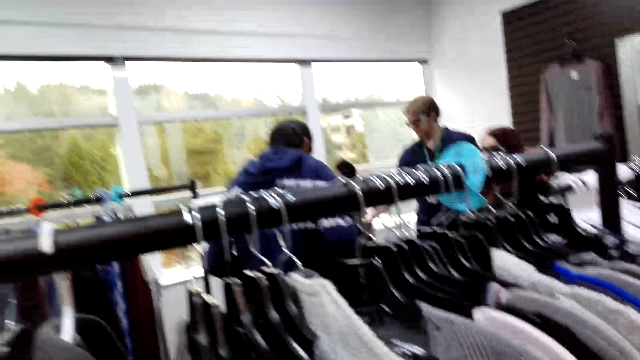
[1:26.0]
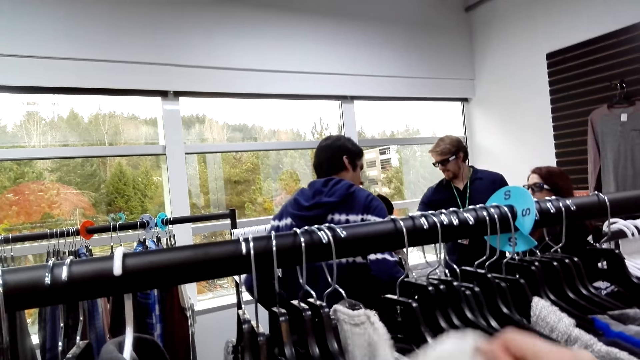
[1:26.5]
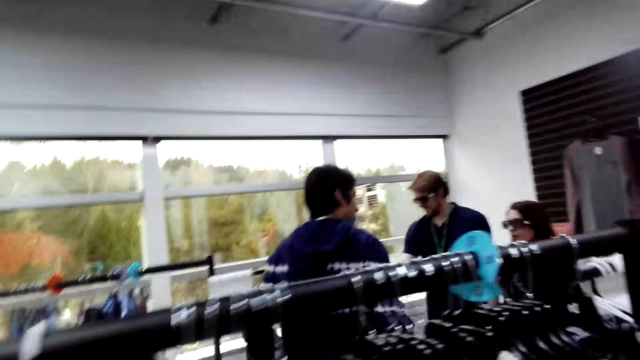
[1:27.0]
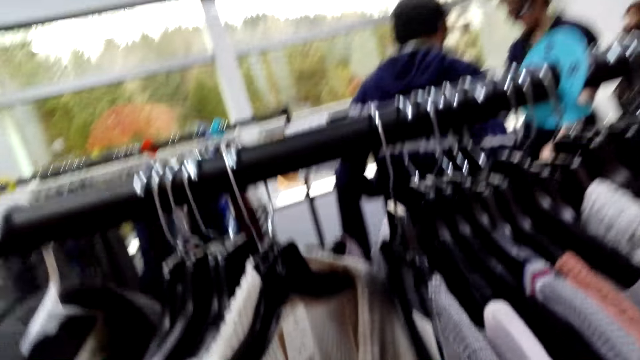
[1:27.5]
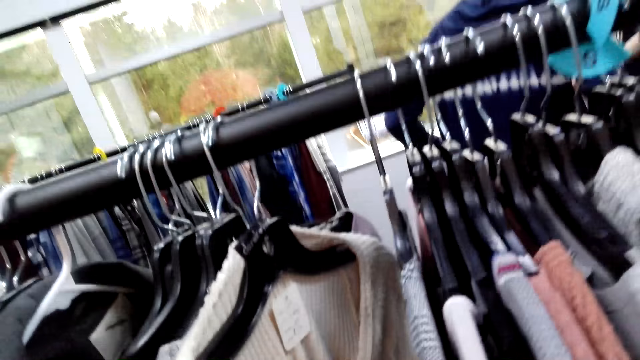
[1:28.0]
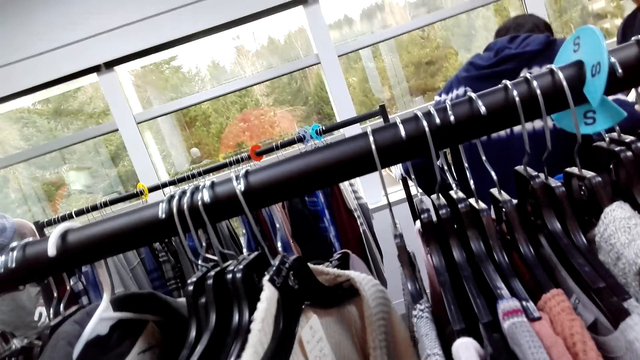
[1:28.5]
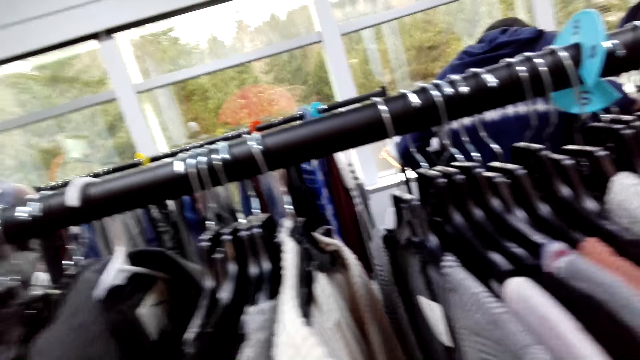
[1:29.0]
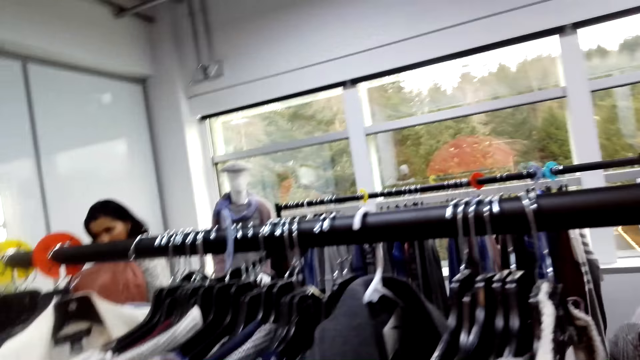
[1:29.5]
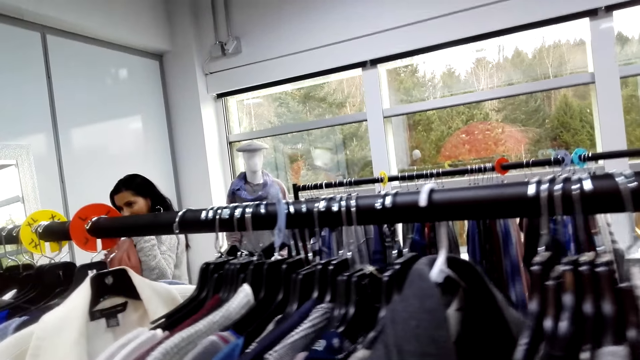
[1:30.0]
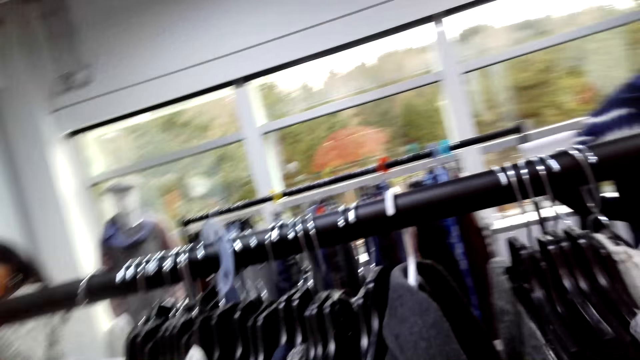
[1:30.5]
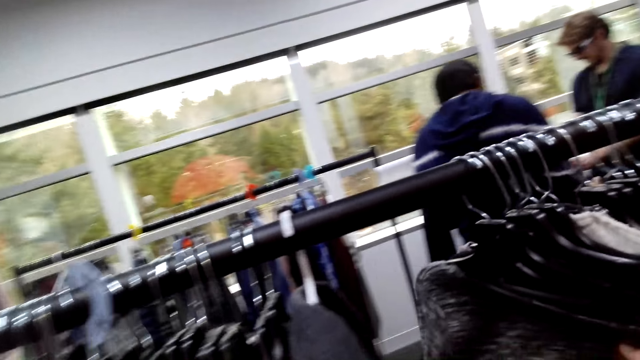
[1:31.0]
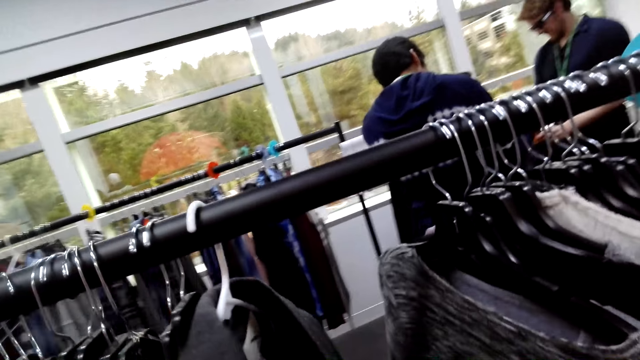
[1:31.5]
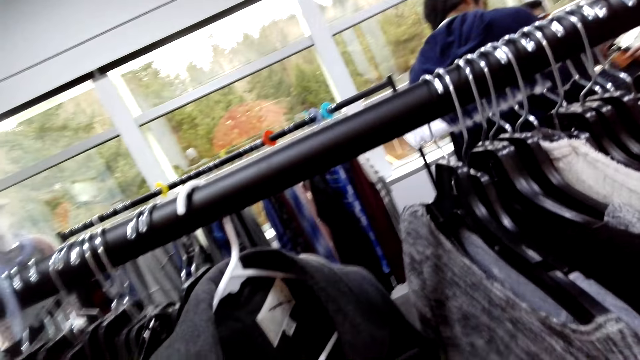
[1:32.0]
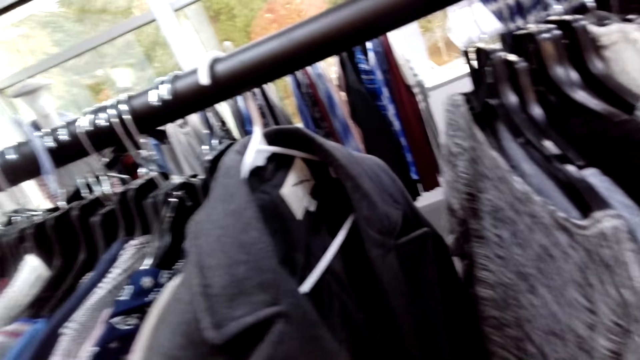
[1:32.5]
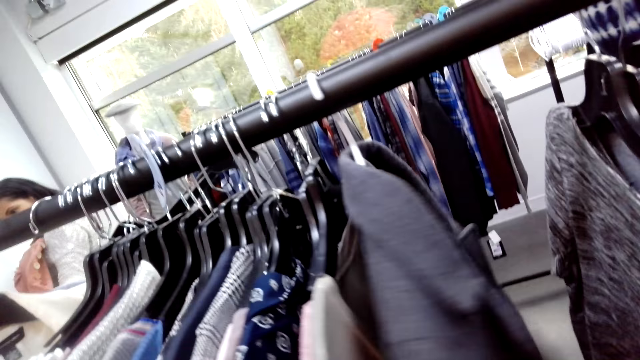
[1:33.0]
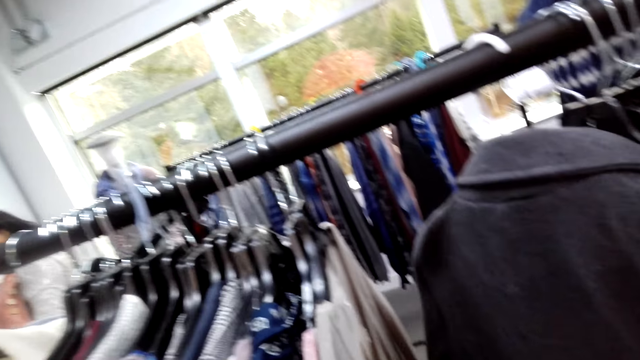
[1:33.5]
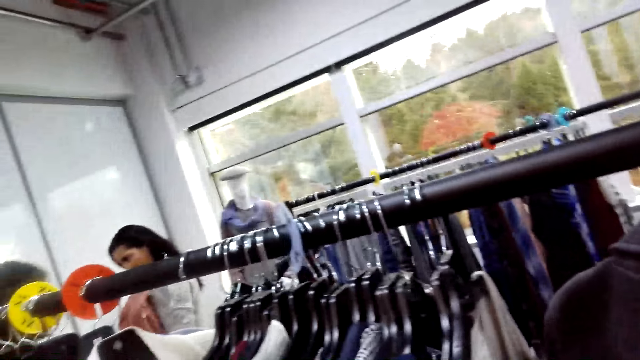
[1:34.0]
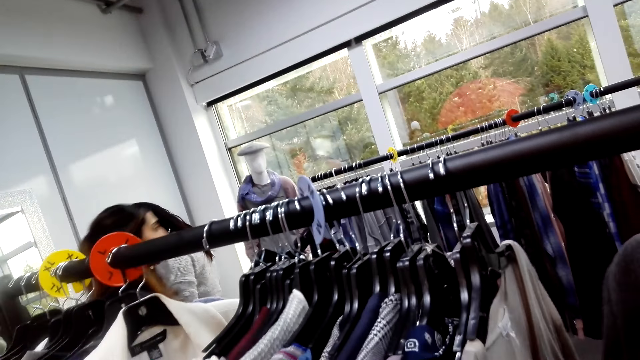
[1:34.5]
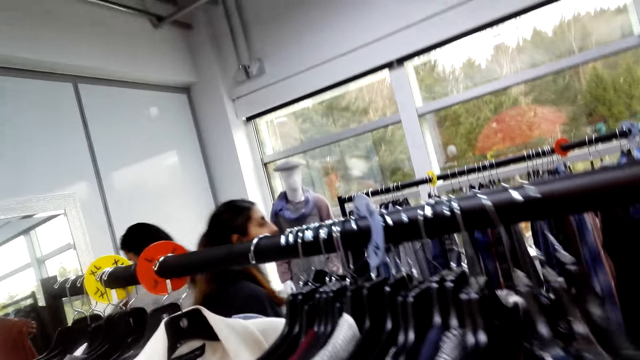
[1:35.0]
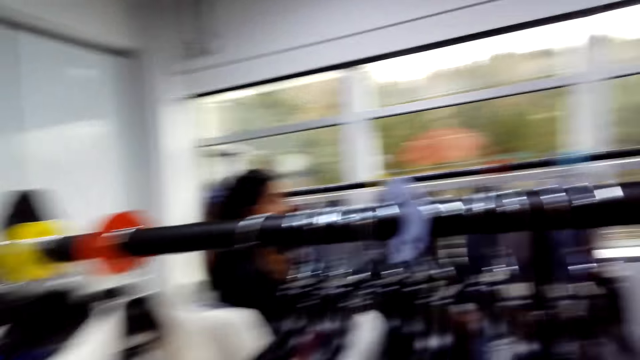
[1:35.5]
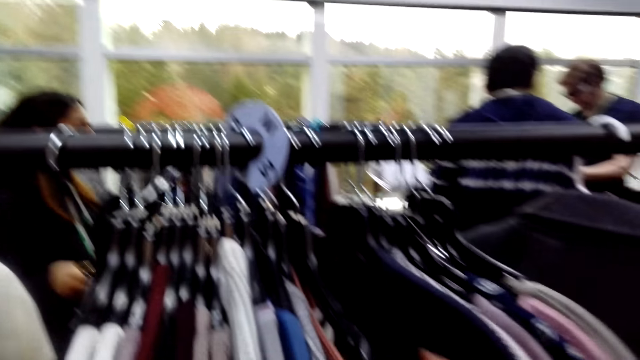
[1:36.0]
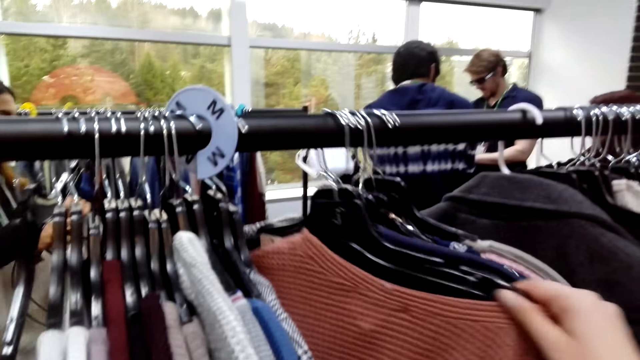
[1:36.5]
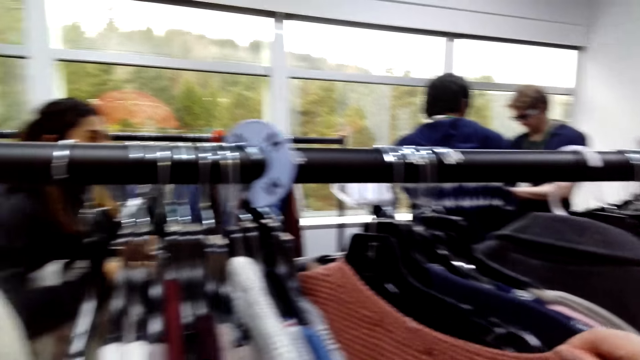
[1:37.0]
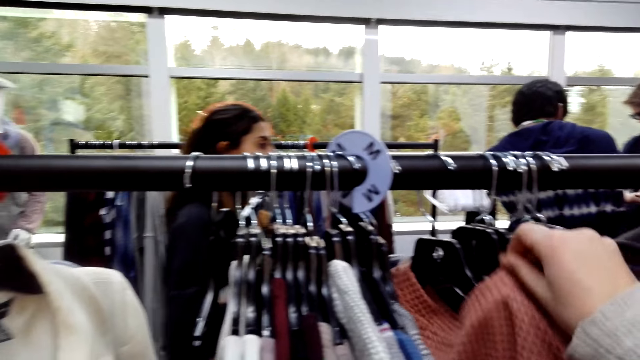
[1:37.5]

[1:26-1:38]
The camera wearer looks at shirts on display.

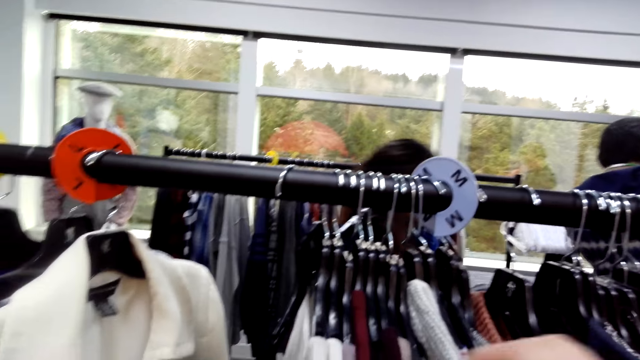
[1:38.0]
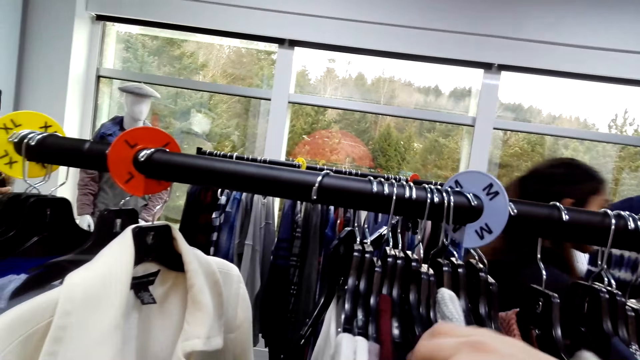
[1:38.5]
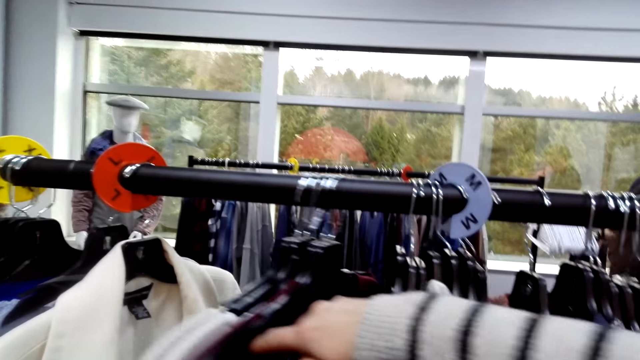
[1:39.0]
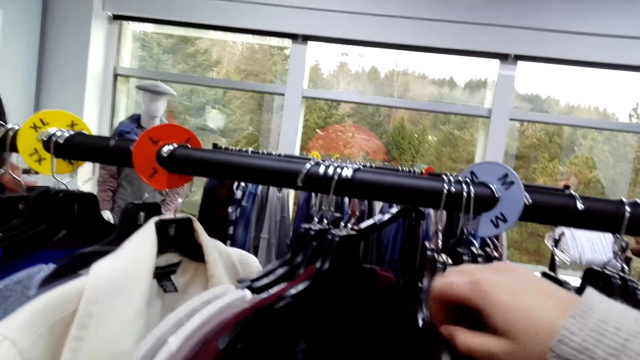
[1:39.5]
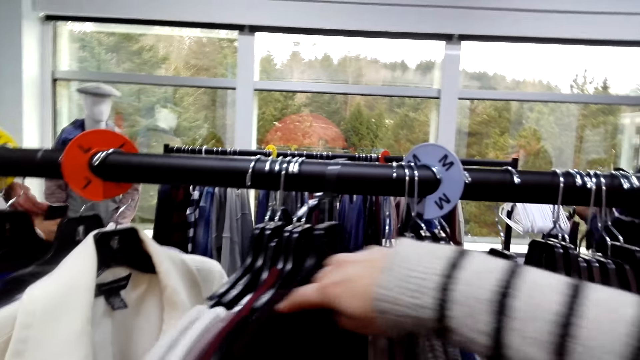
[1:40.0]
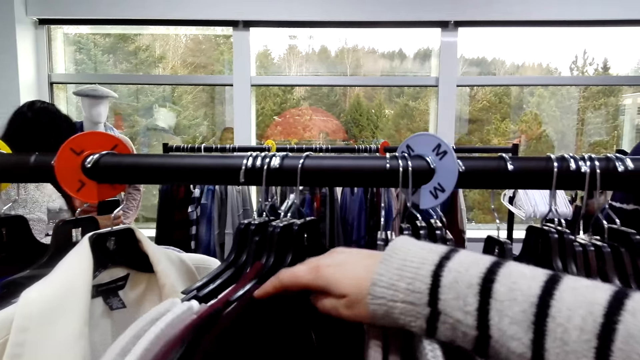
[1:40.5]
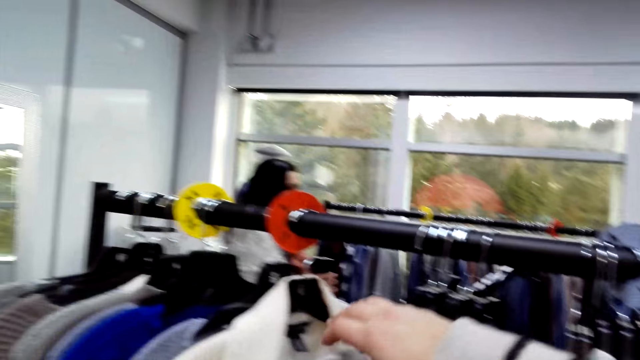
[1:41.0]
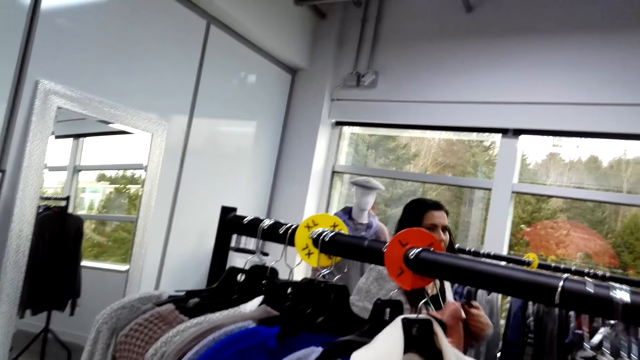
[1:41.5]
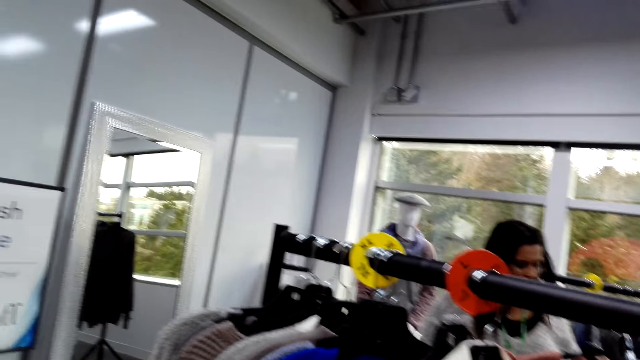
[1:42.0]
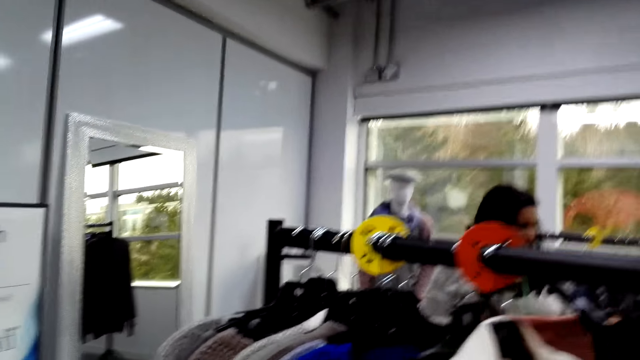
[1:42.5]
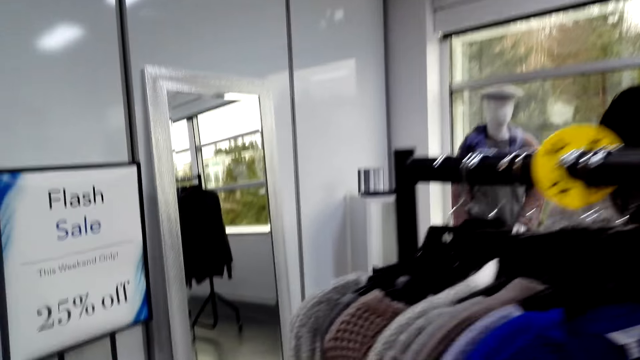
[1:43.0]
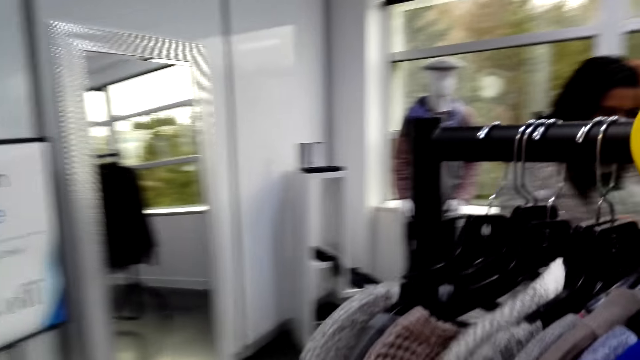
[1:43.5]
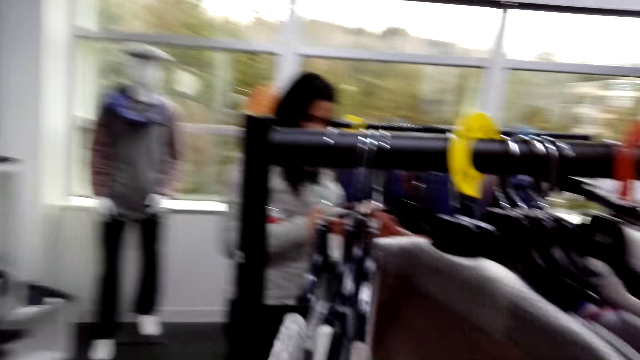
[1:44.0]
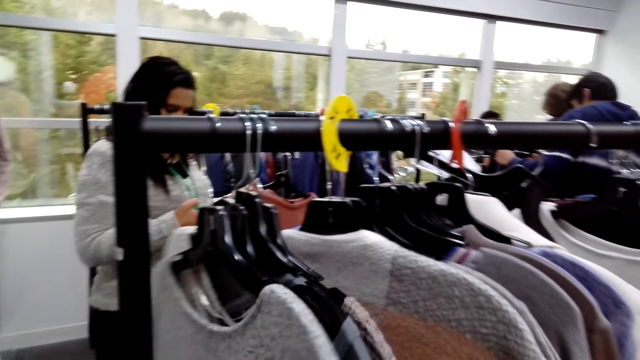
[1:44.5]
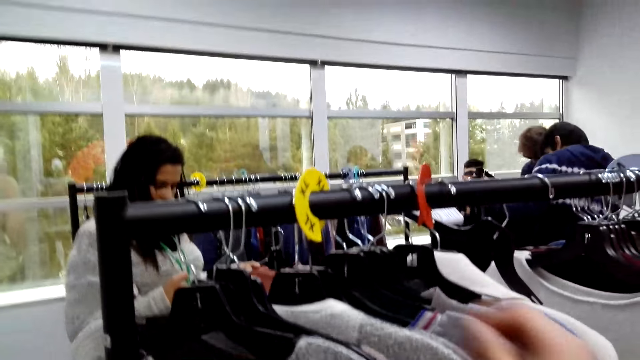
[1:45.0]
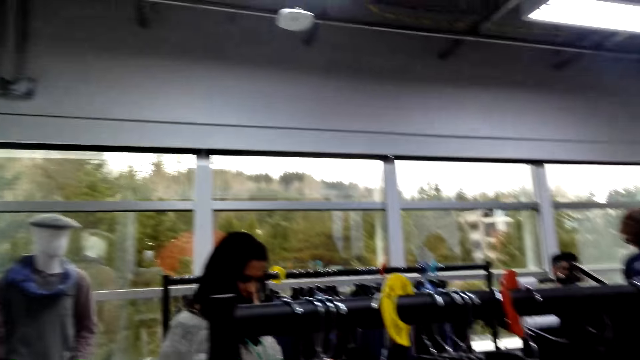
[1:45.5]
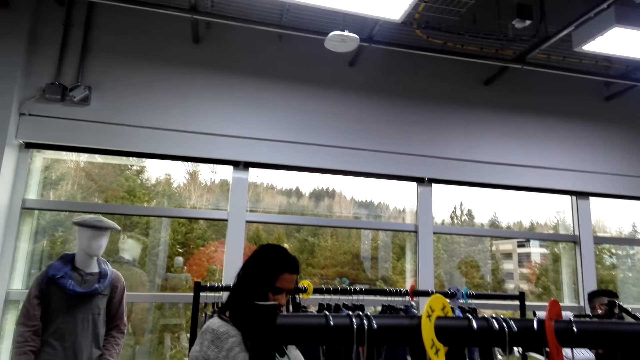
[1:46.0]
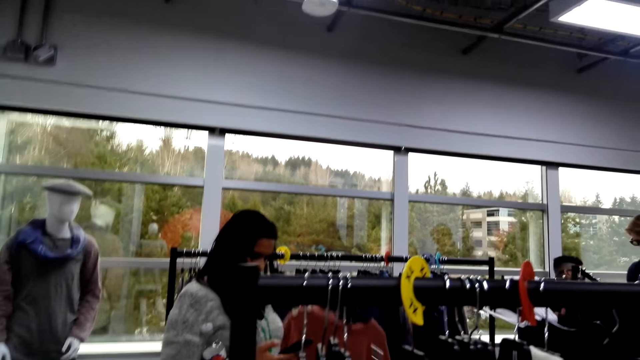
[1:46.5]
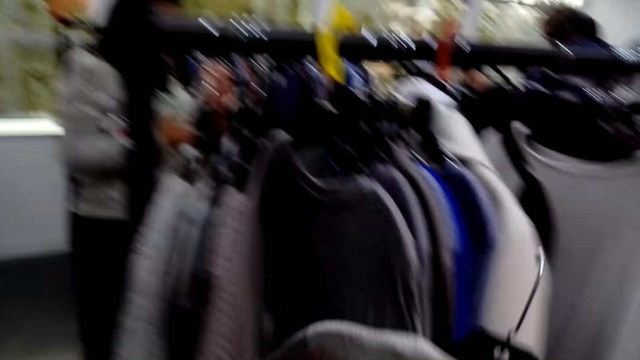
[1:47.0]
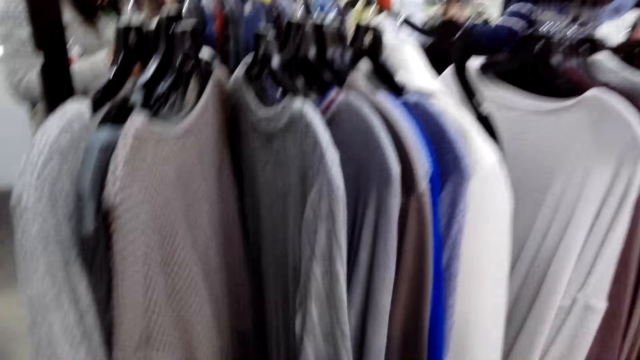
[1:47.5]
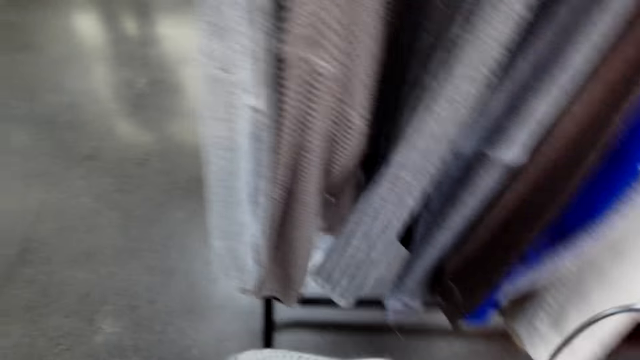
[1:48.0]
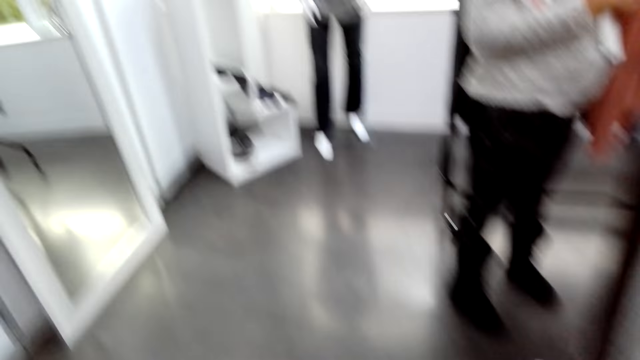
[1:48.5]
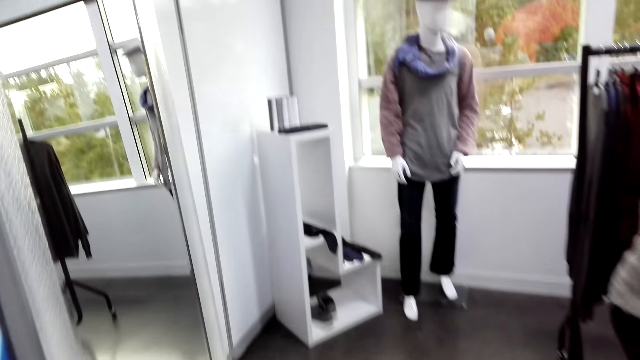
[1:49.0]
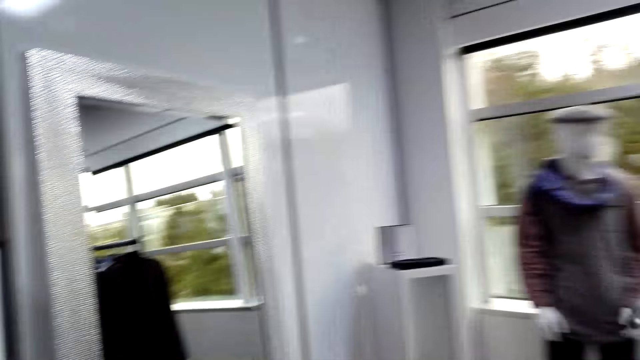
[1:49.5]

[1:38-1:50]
A person stands beside the display. The camera wearer checks the shirts on display. They remove a sweater on the rack. They carry the sweater.
